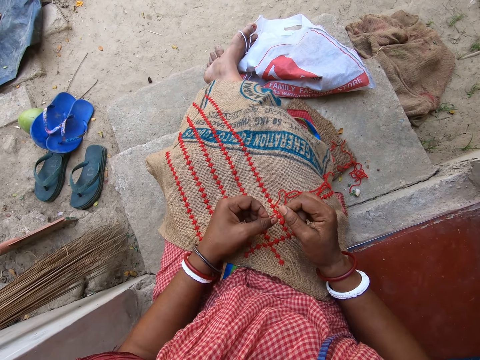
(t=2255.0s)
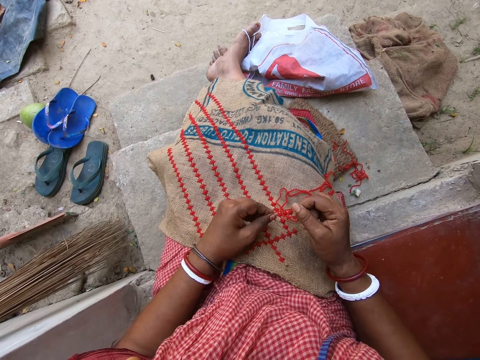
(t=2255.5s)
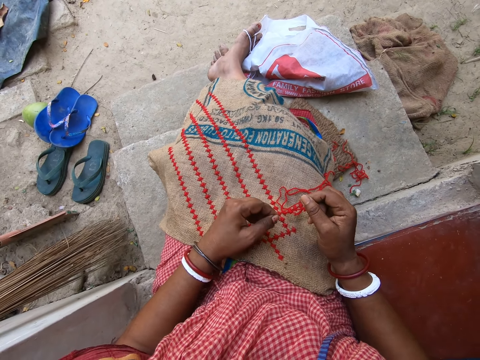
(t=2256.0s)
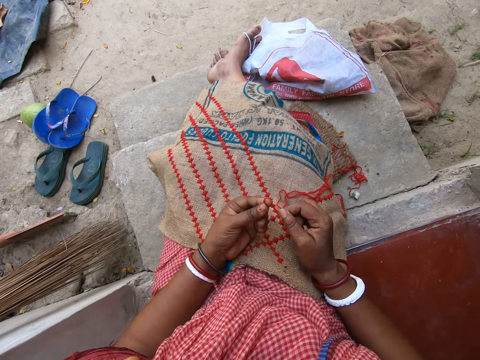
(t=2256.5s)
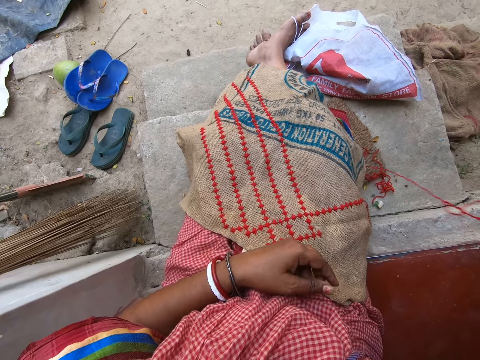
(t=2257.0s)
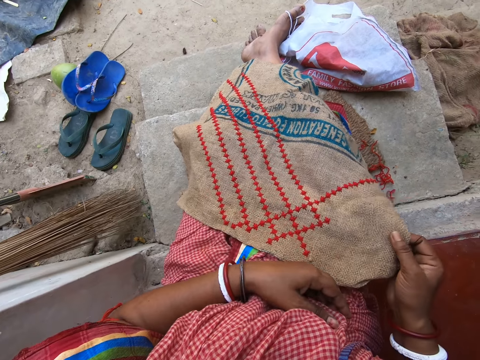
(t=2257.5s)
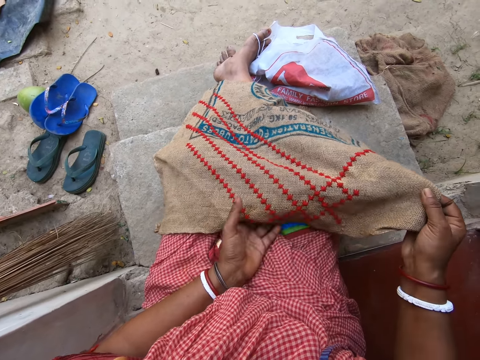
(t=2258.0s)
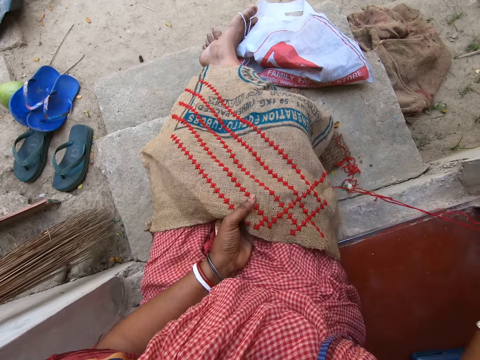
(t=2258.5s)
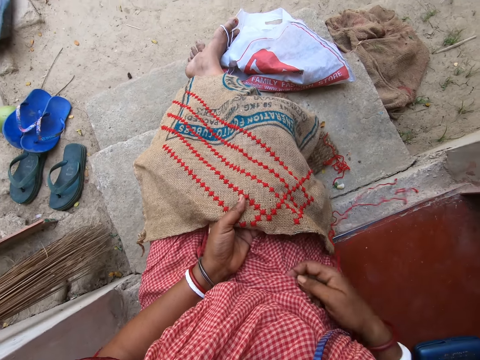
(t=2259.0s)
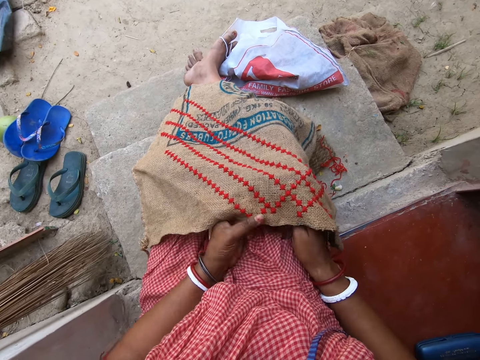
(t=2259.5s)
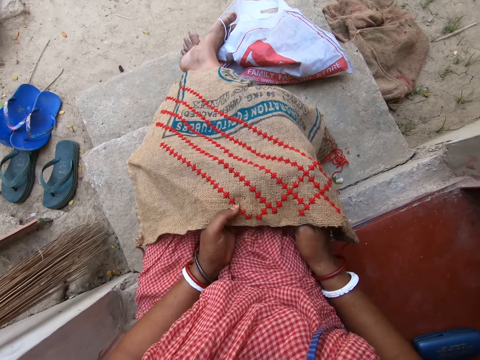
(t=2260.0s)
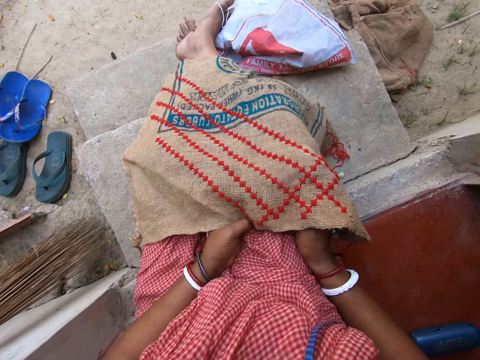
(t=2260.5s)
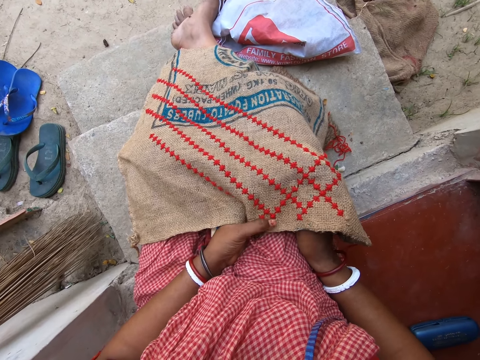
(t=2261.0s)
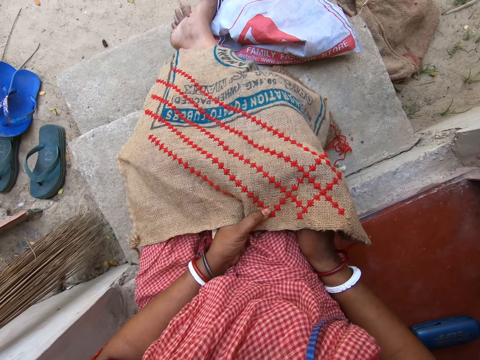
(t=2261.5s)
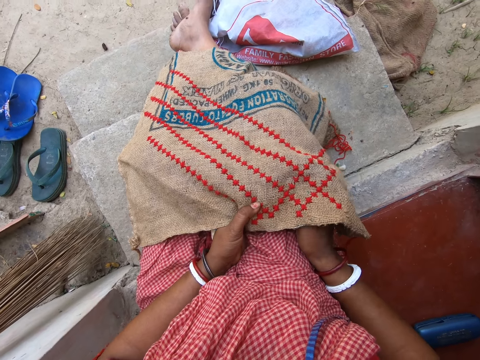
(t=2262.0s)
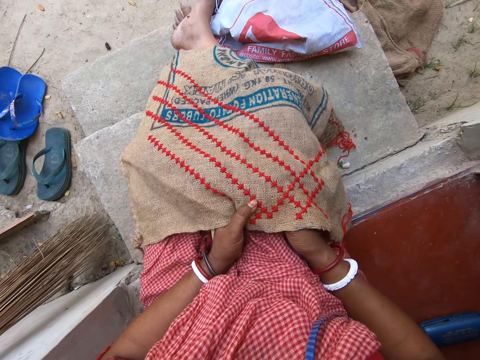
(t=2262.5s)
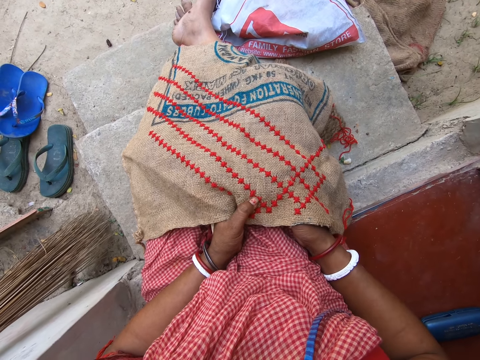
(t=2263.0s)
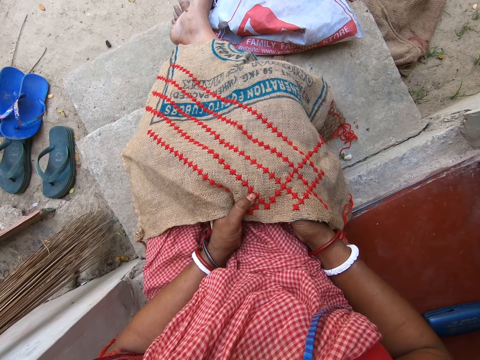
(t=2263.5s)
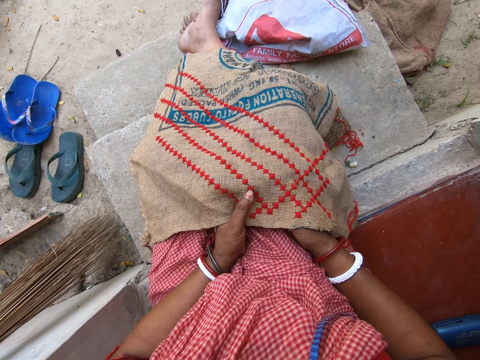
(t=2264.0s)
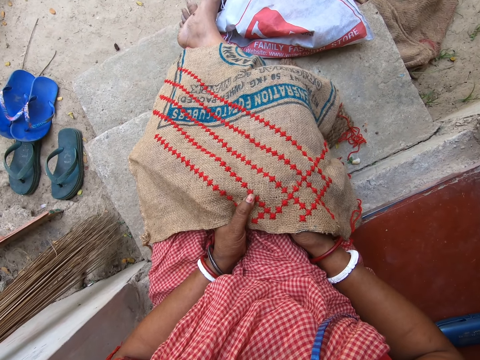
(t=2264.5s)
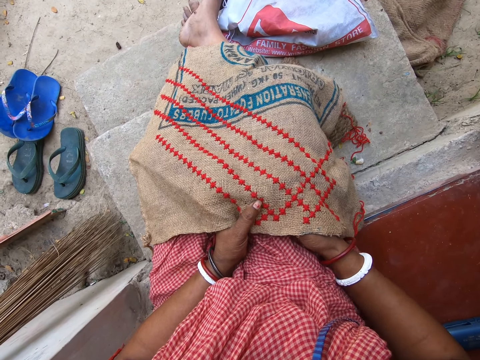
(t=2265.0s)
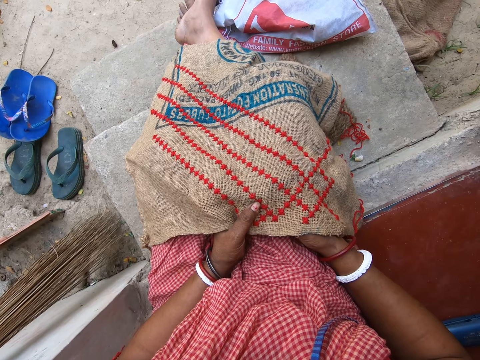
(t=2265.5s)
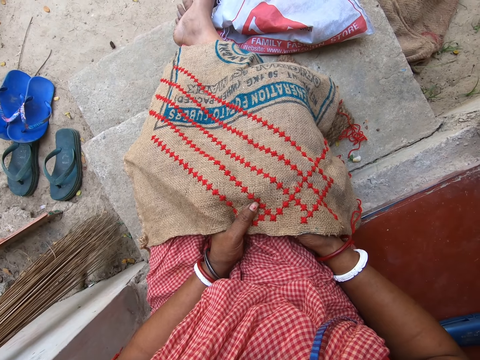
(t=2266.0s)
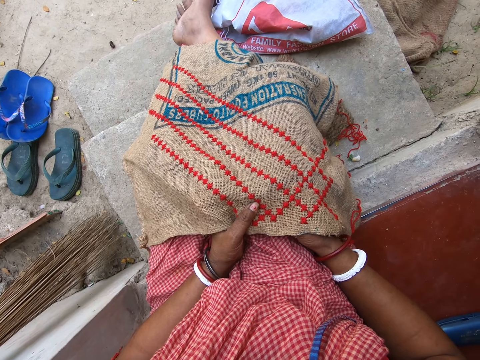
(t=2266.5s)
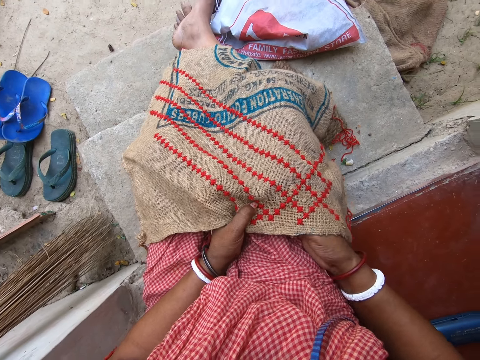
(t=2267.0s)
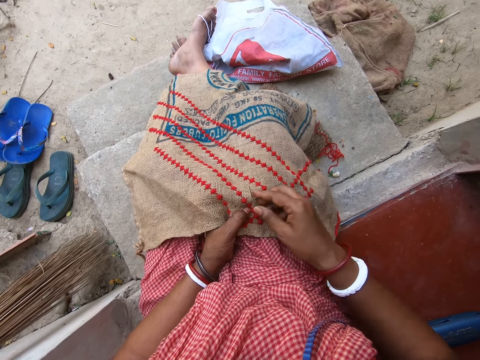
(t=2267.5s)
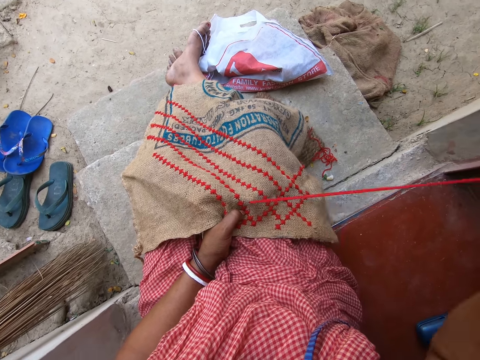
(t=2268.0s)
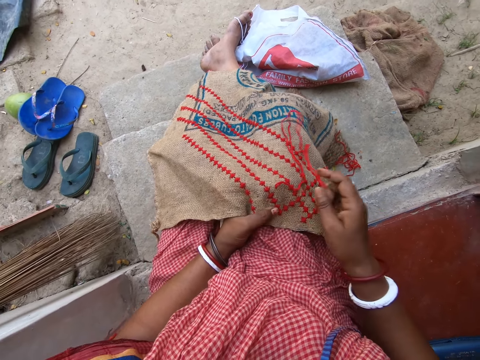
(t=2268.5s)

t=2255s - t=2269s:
The camera wearer picks up the cloth from her lap with her right hand. She holds the cloth on her lap with both hands. She sews the cloth in her left hand with the wool and the needle in her right hand.

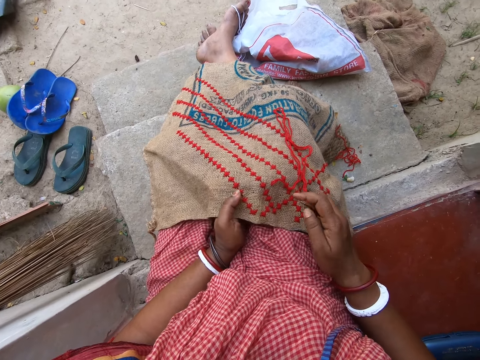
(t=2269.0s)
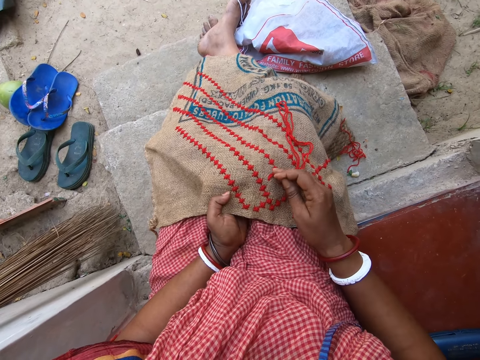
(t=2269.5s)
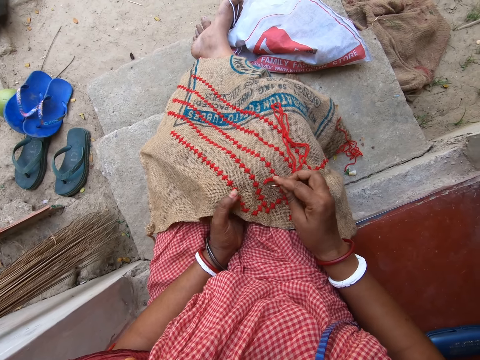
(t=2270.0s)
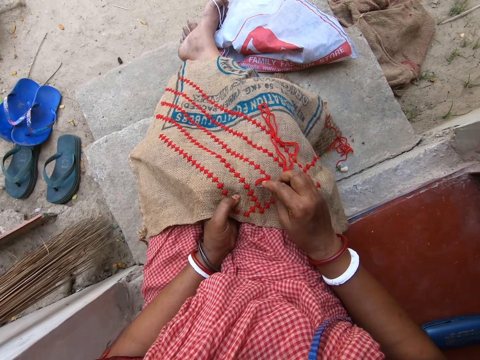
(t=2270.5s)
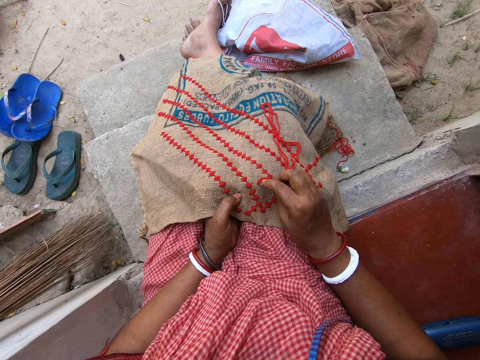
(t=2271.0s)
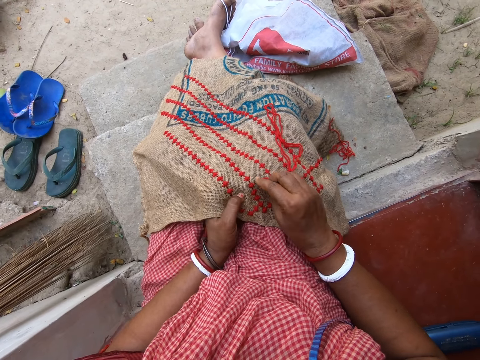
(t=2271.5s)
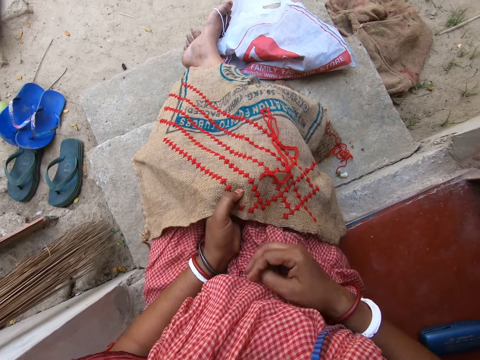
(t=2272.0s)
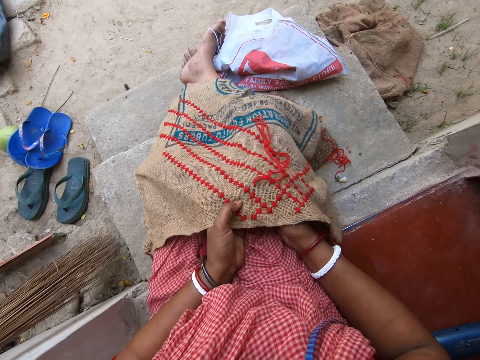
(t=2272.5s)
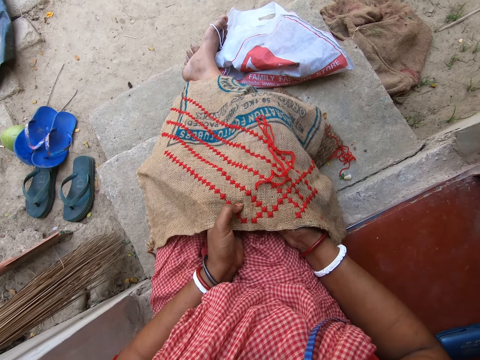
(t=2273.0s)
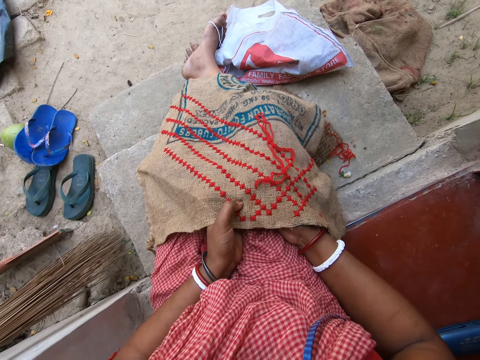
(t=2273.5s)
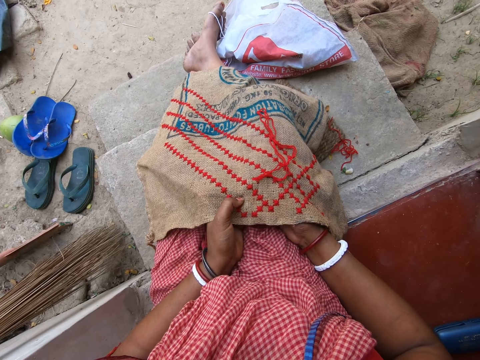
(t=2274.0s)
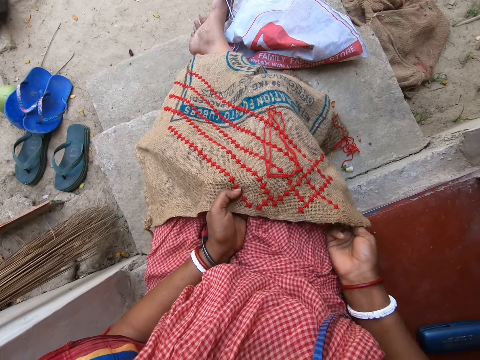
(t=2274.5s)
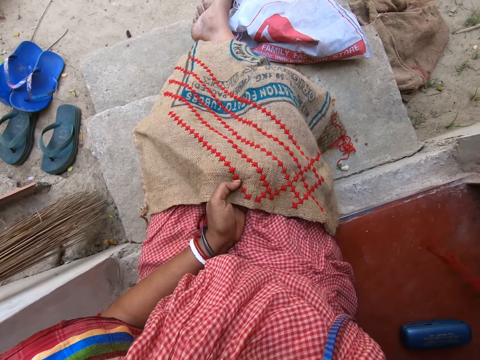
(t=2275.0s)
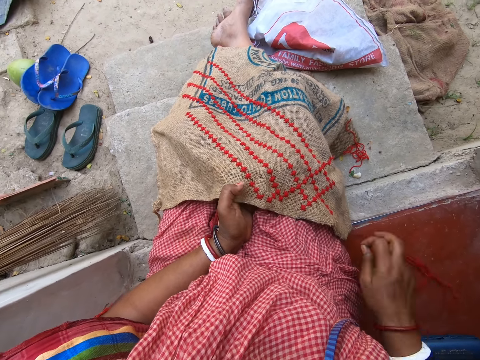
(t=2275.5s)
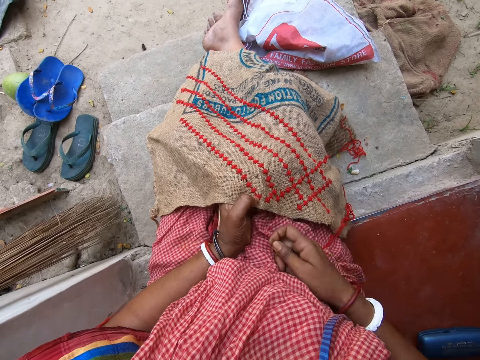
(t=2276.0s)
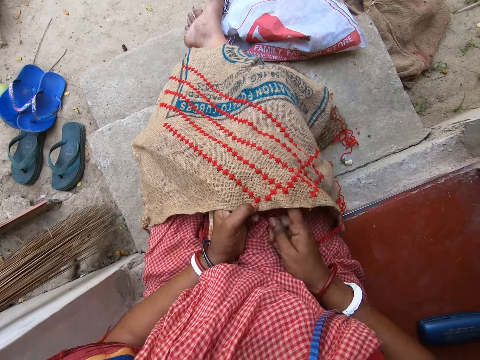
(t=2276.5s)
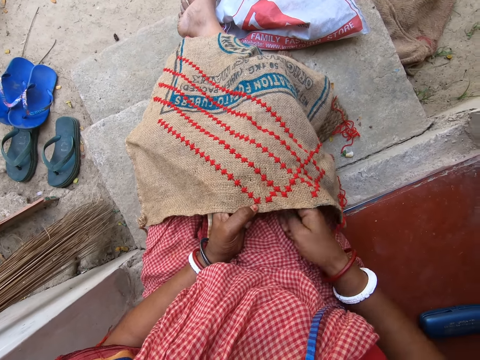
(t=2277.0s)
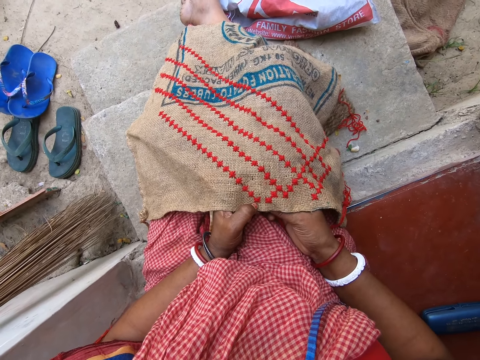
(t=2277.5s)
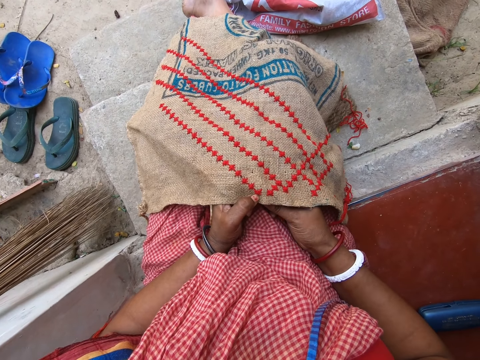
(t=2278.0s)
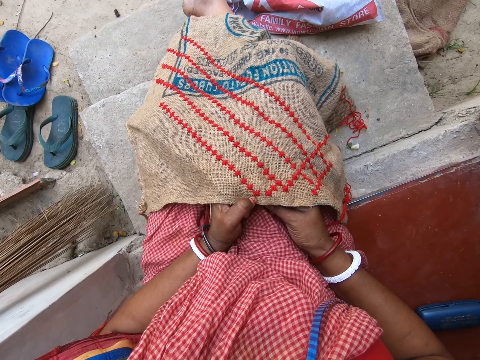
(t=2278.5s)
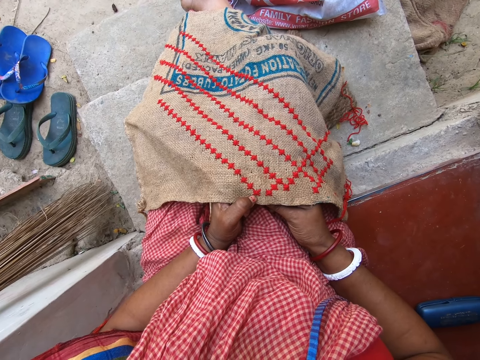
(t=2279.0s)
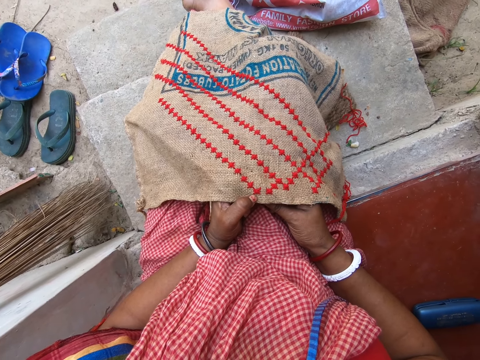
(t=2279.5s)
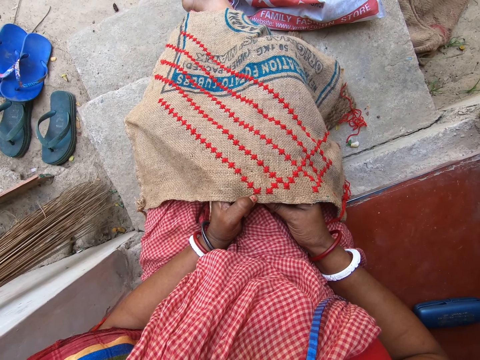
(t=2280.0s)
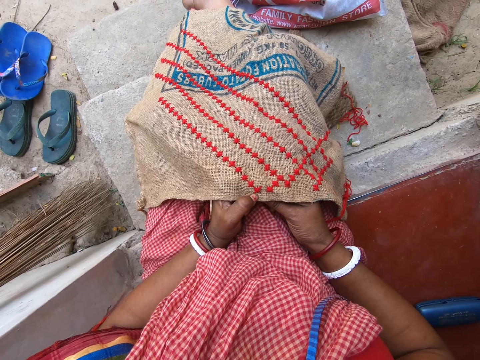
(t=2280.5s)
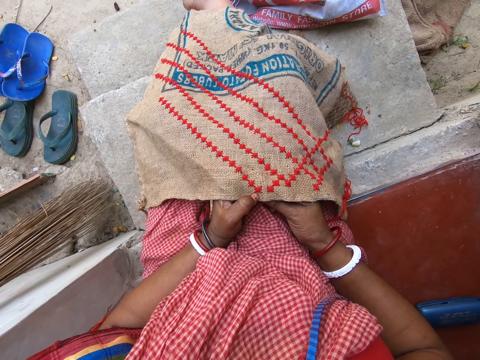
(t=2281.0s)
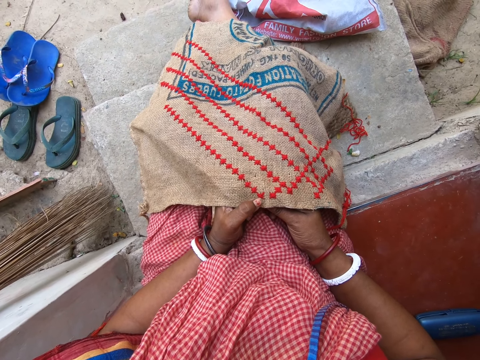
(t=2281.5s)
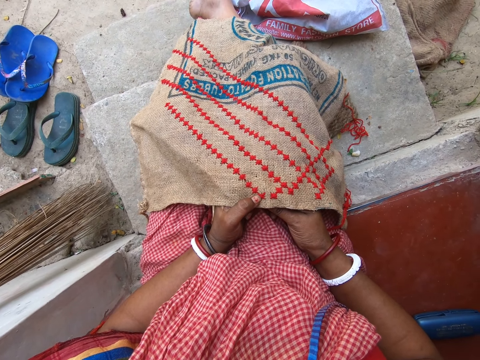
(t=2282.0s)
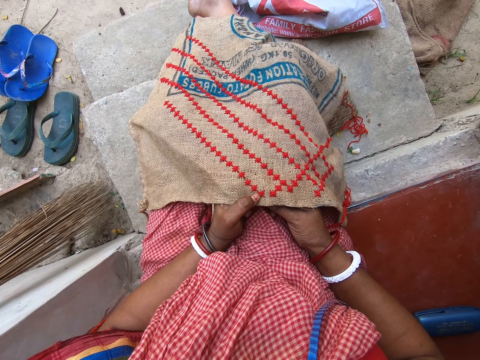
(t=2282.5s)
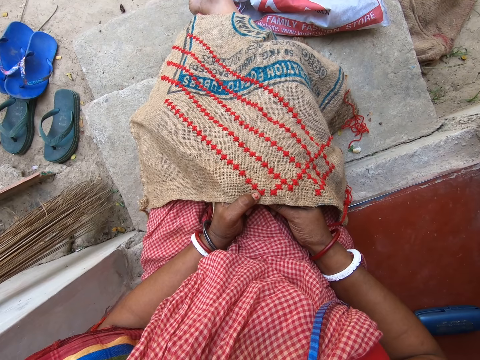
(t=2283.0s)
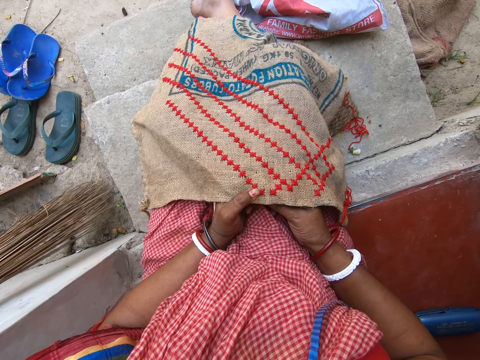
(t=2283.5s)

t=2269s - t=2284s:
The camera wearer looks at the sack. She rubs her left thumb on the cloth on her lap.
